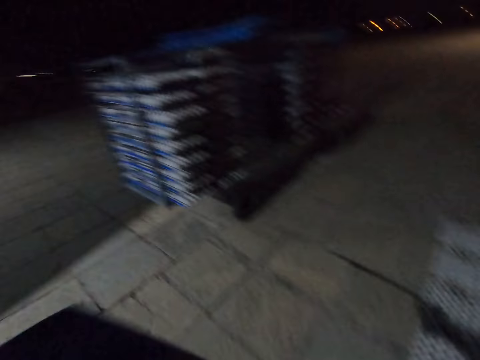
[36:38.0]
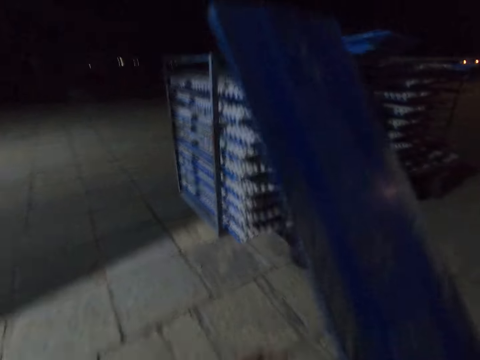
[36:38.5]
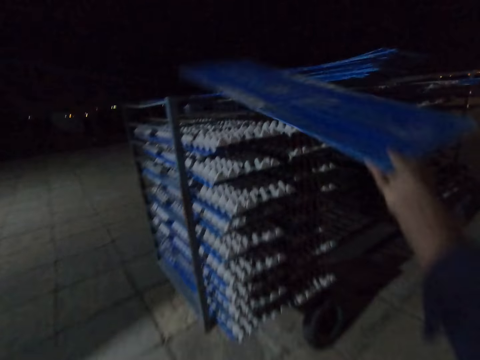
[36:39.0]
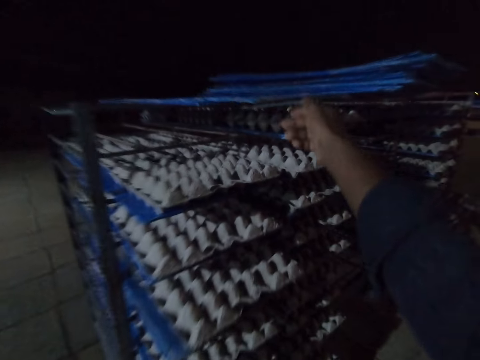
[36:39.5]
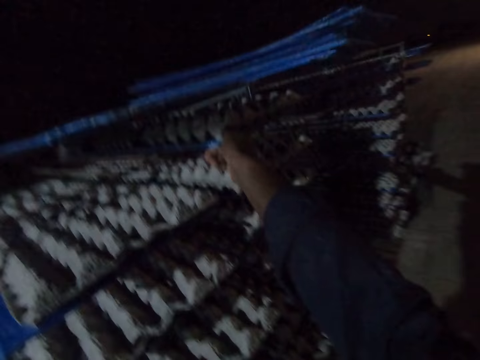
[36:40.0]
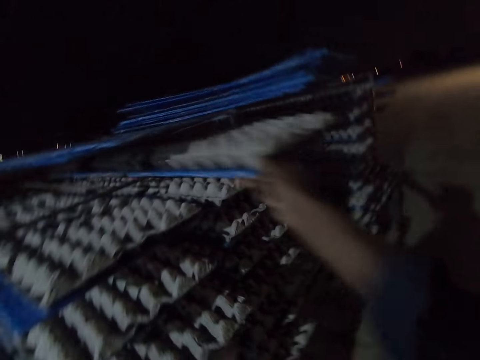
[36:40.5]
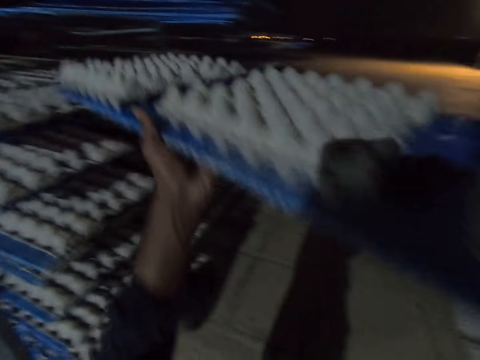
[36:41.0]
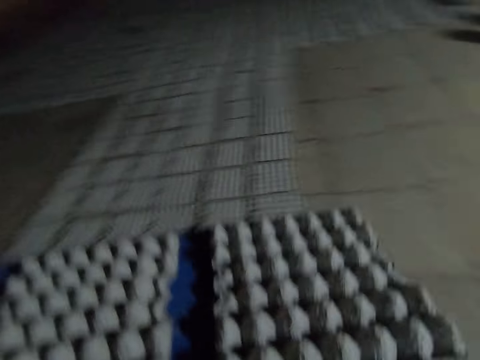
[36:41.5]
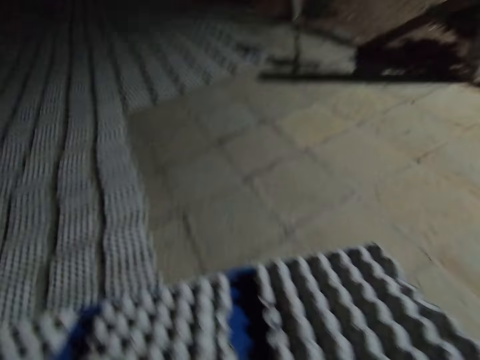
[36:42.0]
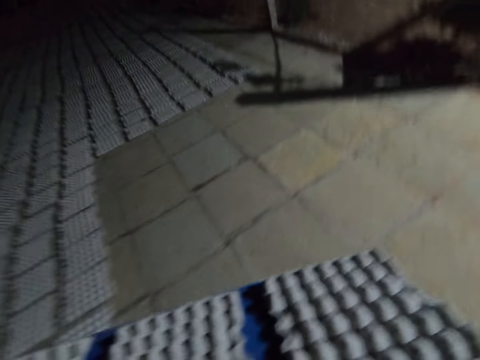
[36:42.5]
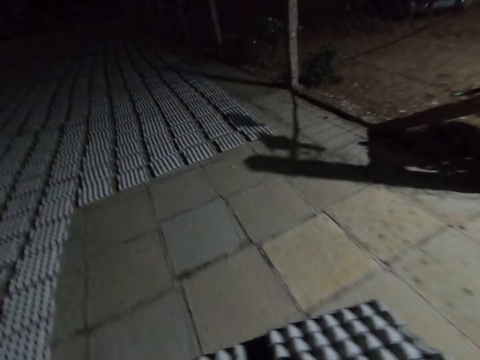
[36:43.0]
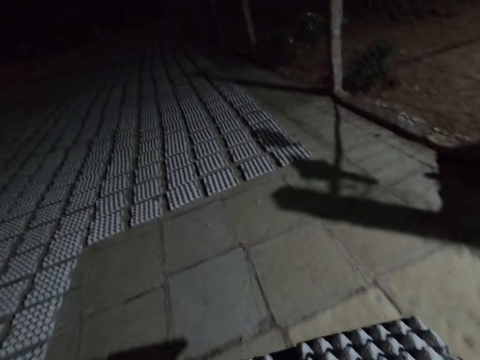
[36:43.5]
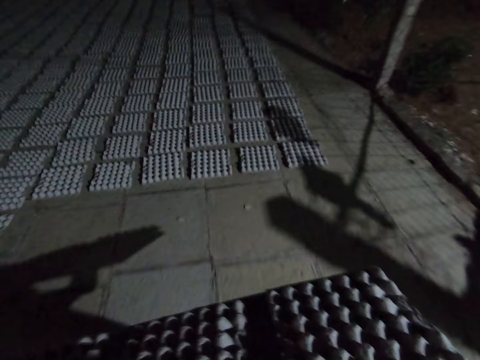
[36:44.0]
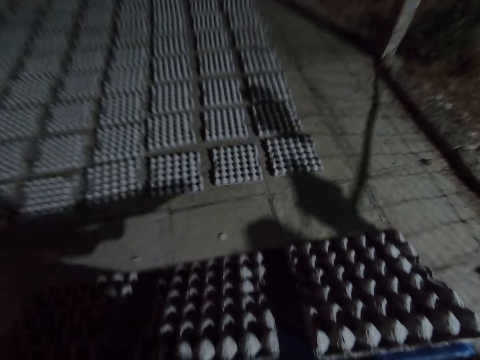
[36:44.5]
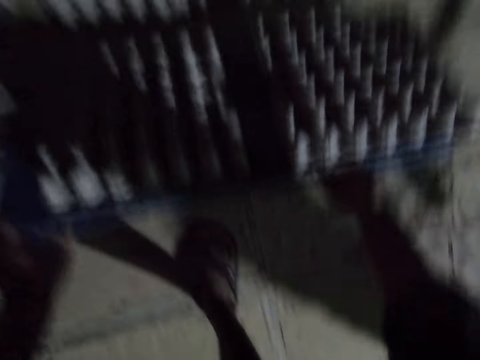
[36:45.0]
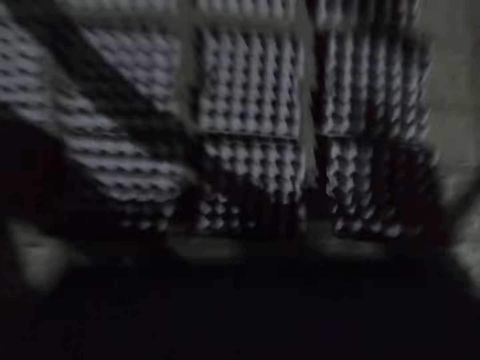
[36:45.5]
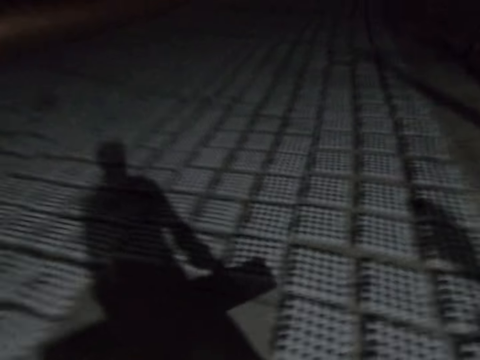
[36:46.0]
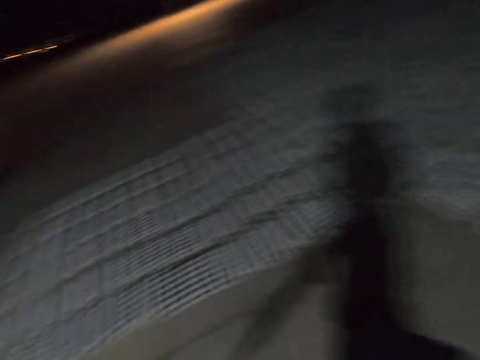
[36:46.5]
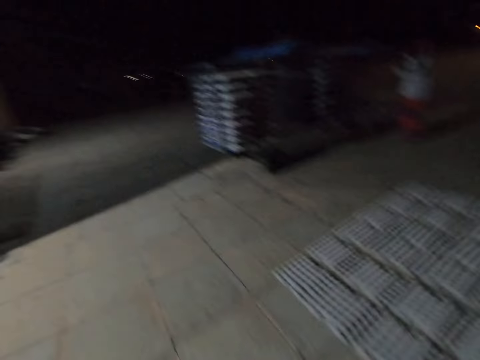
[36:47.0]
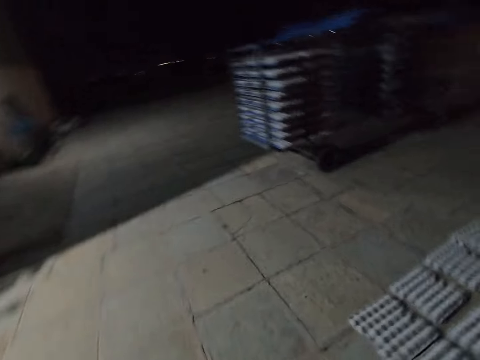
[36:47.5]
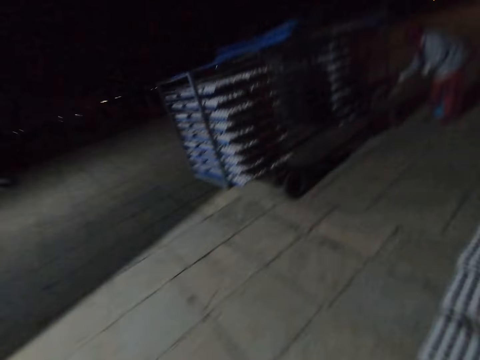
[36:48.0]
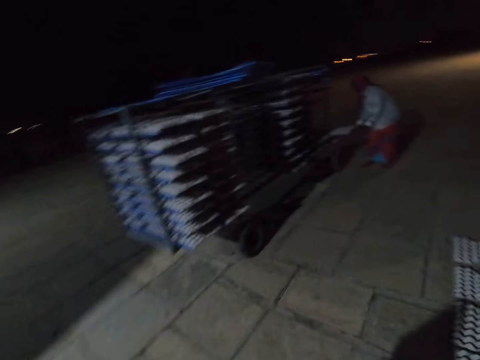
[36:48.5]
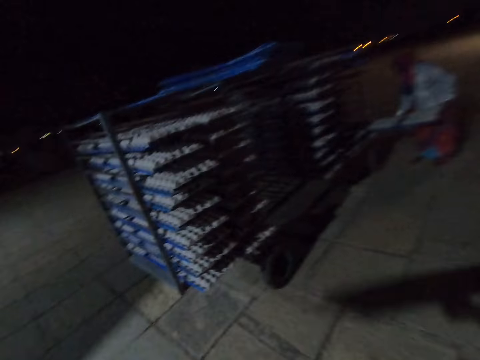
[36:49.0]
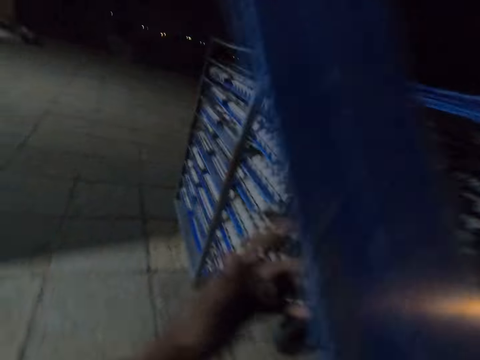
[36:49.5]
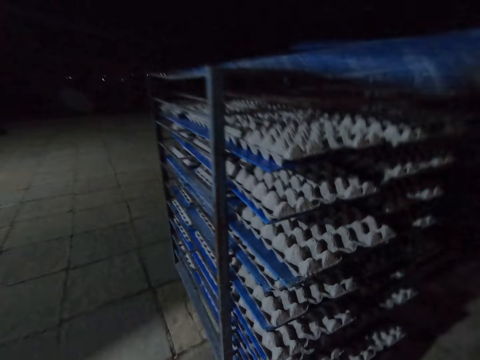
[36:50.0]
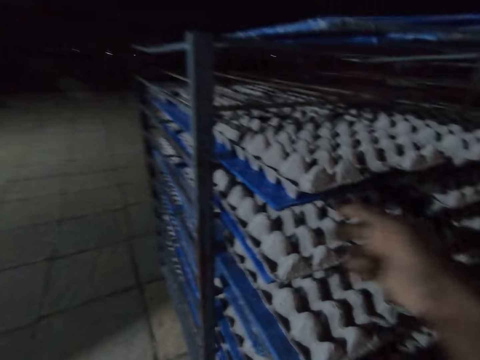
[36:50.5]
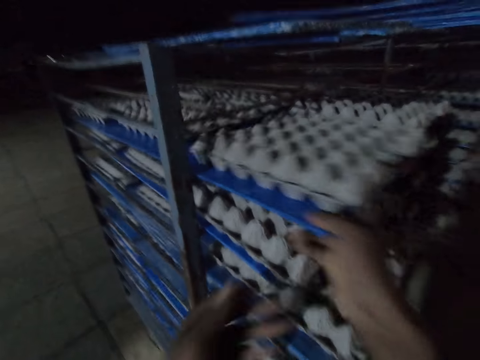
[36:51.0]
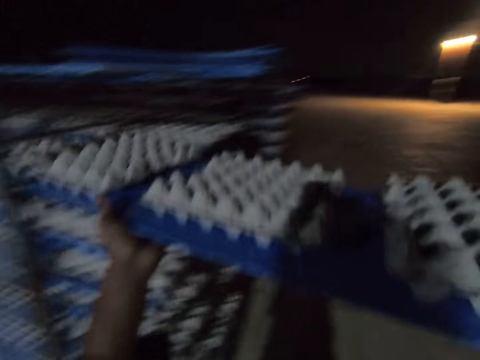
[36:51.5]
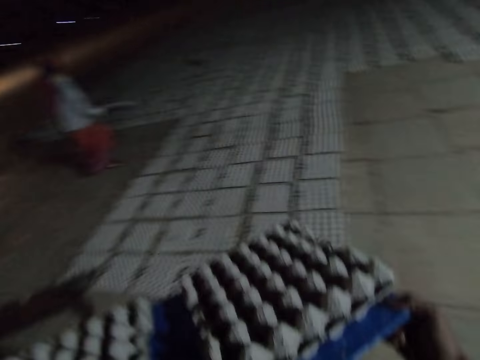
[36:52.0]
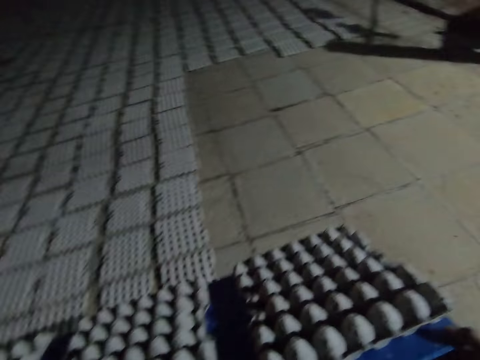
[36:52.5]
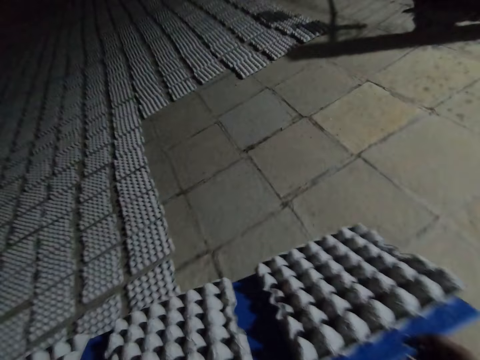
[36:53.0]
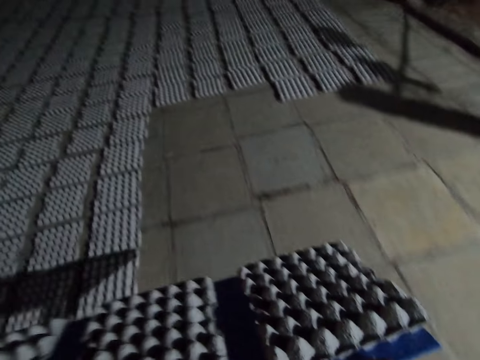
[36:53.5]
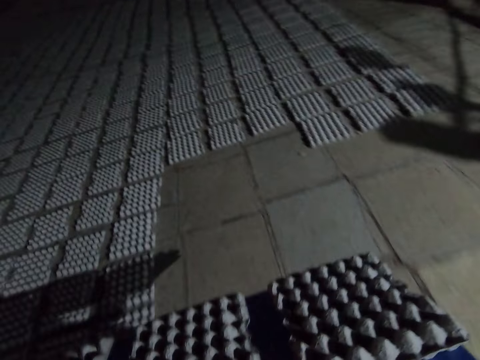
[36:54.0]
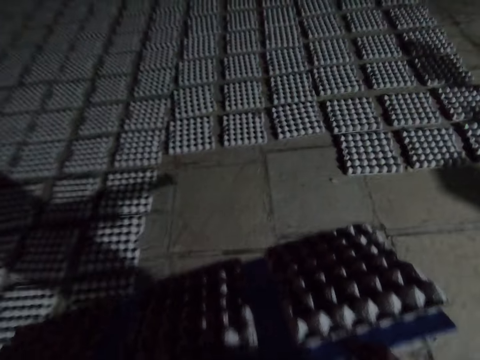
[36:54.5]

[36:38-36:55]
The camera wearer looks around. They place the plastic board on the trolley, pick egg trays from the rack and pull the plastic board from the trolley. They walk across the warehouse and place the paper egg trays on the floor. They walk across the warehouse. They place the plastic board on the trolley, pull the plastic board from the trolley and pick the egg trays from the rack. They walk across the warehouse.

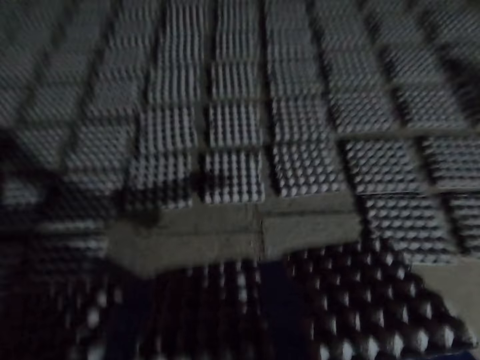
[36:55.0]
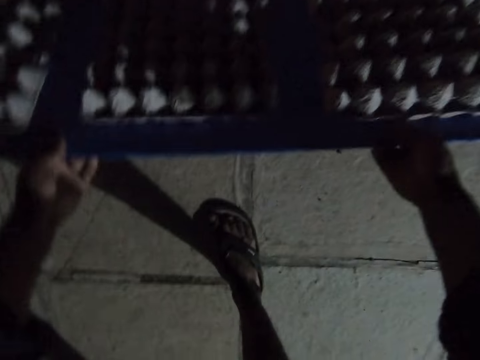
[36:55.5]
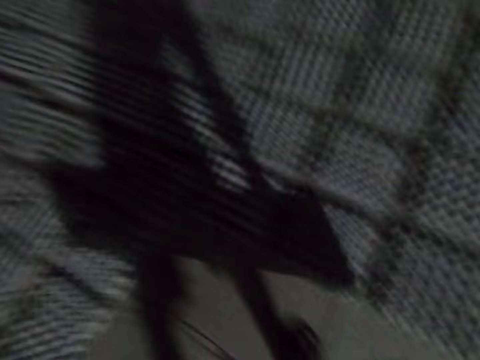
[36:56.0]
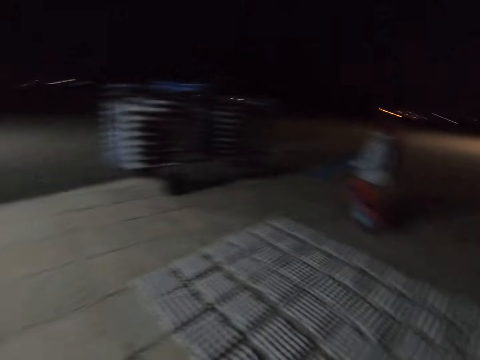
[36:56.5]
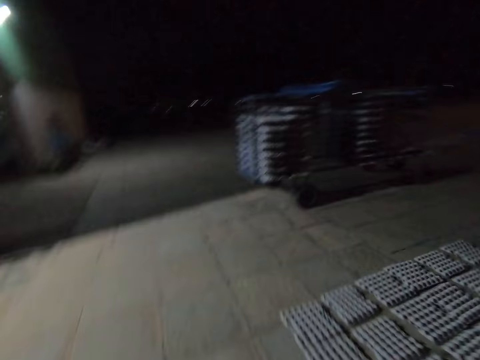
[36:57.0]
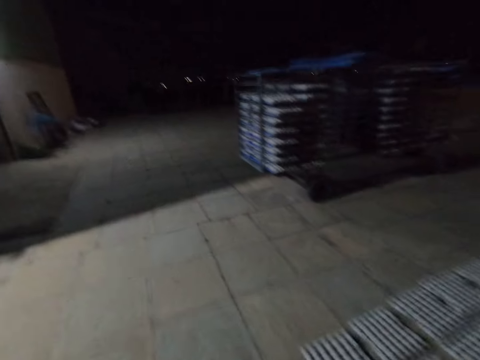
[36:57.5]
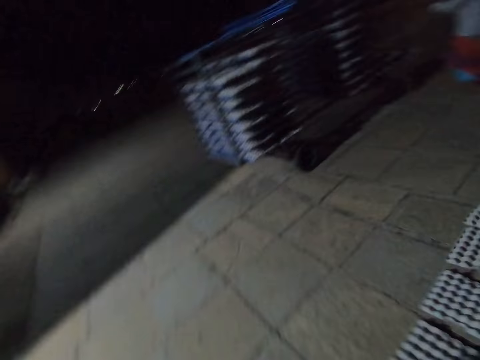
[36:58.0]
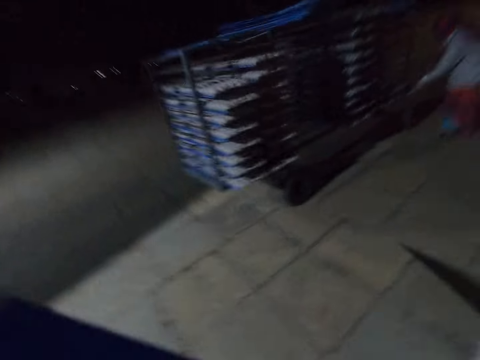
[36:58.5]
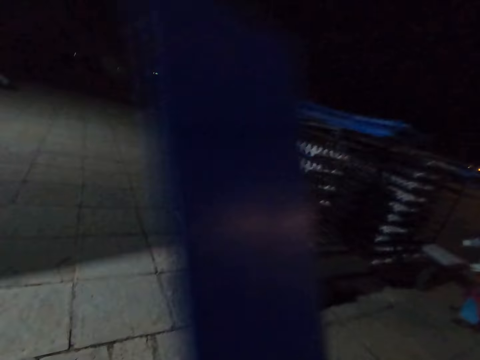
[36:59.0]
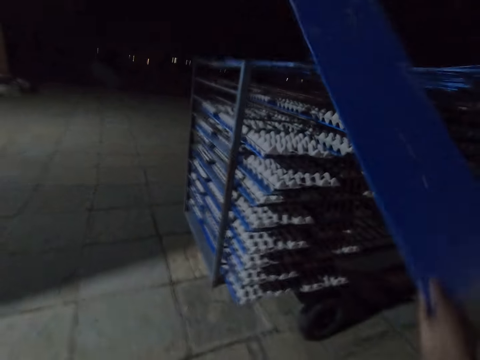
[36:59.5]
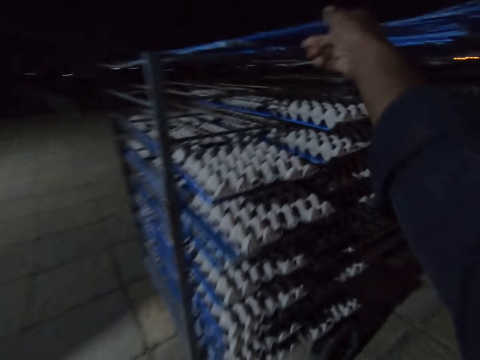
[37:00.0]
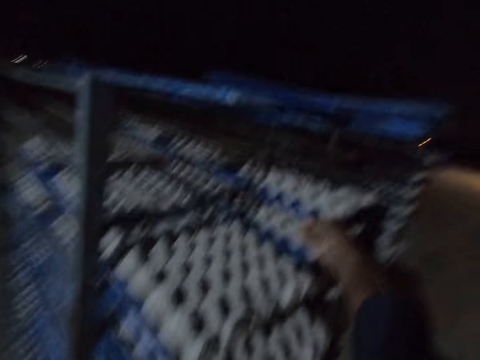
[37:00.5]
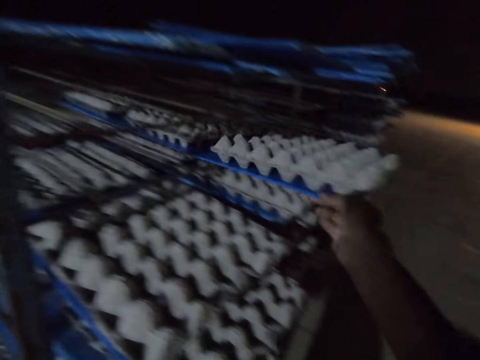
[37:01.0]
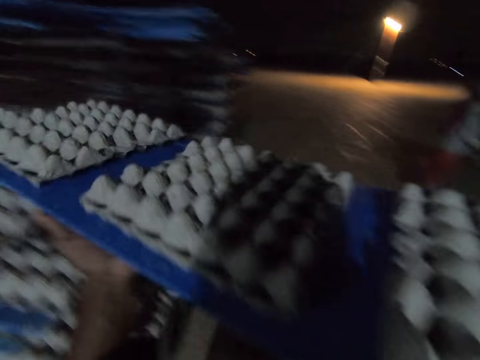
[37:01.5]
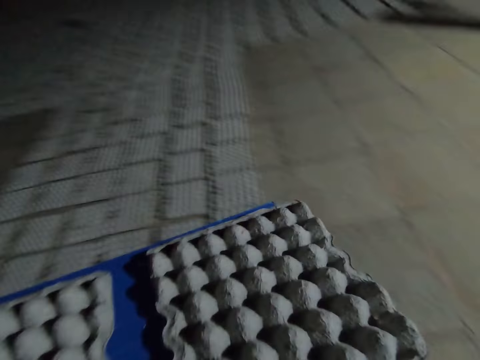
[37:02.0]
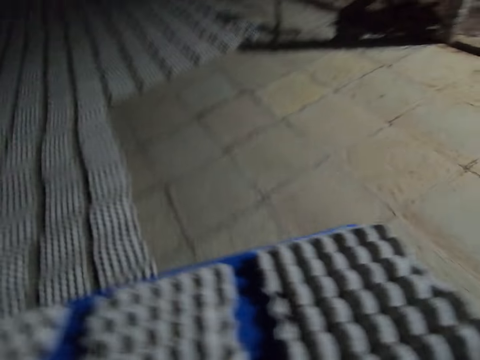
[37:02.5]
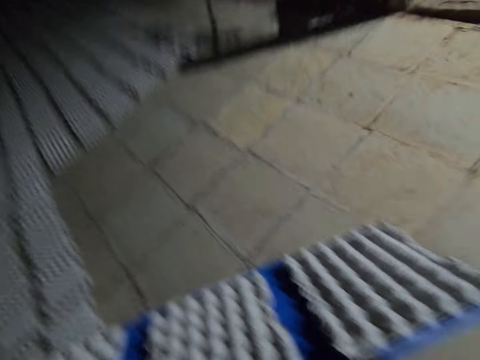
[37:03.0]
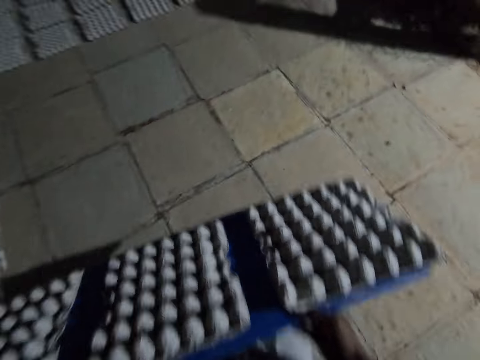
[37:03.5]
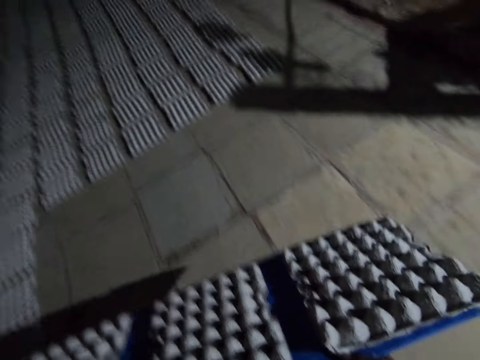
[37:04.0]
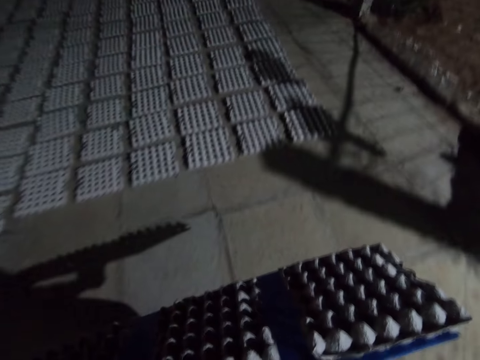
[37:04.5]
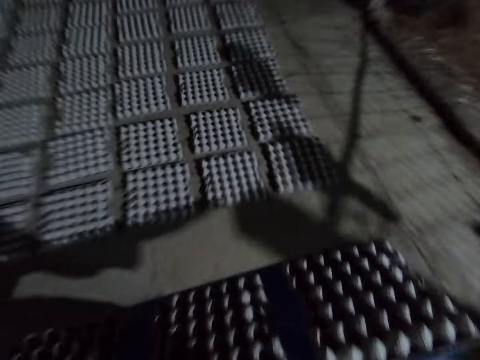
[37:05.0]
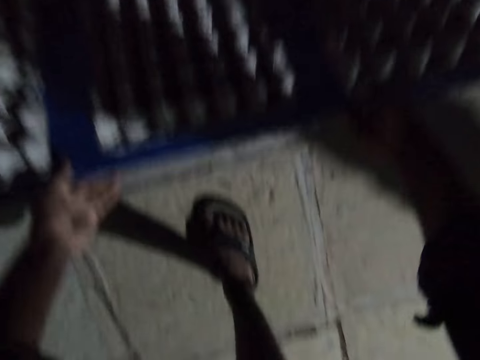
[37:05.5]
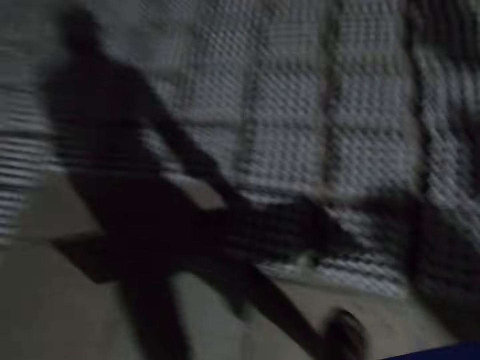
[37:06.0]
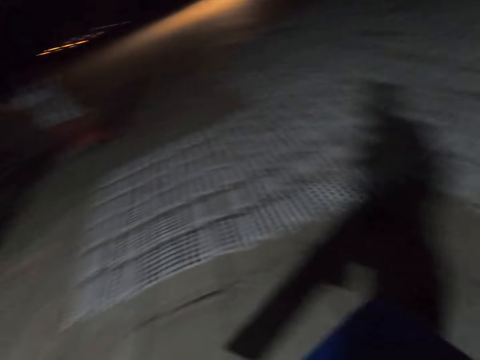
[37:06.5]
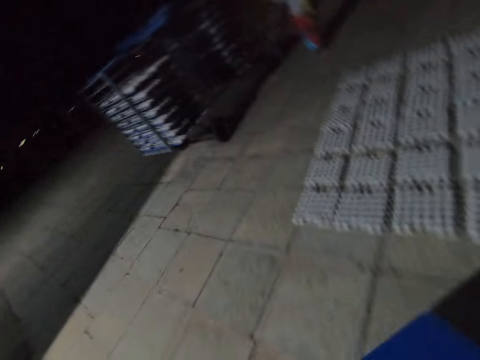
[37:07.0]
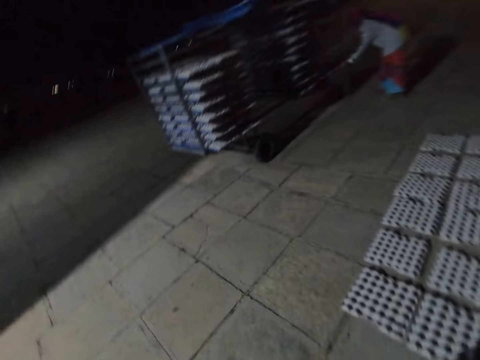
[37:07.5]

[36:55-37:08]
The camera wearer places the paper egg trays on the floor. They walk across the warehouse. They place the plastic board on the trolley, pick the egg trays from the rack and pull the plastic board from the trolley. They walk across the warehouse and place the paper egg trays on the floor. They walk across the warehouse.
